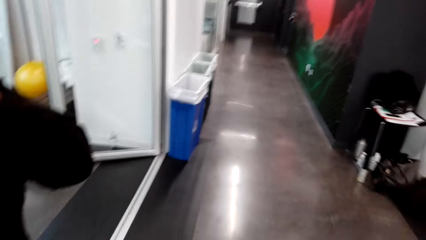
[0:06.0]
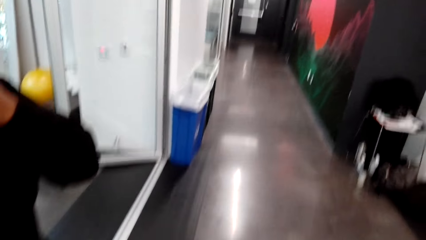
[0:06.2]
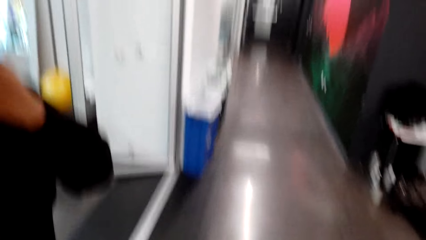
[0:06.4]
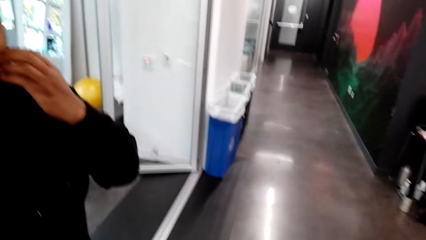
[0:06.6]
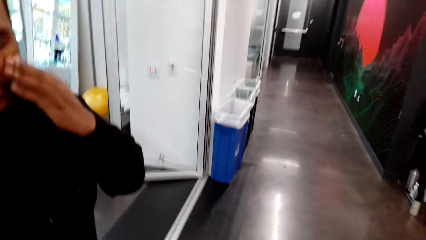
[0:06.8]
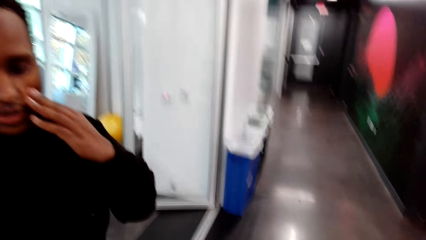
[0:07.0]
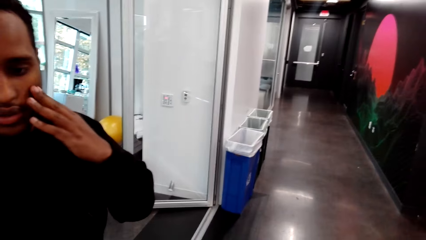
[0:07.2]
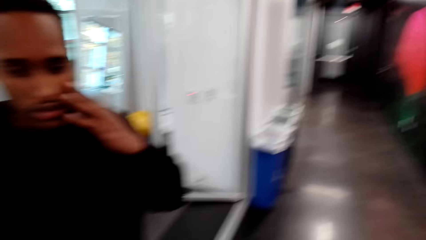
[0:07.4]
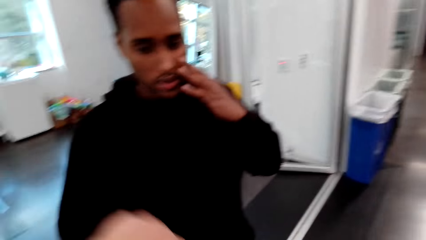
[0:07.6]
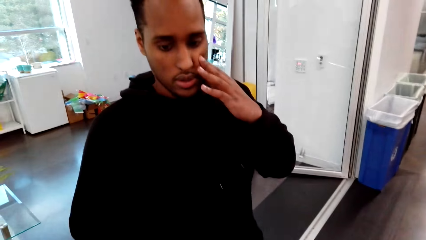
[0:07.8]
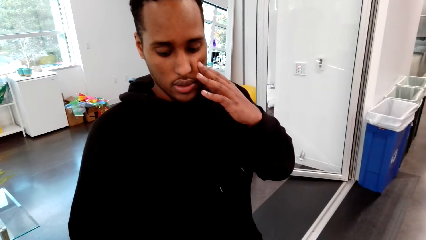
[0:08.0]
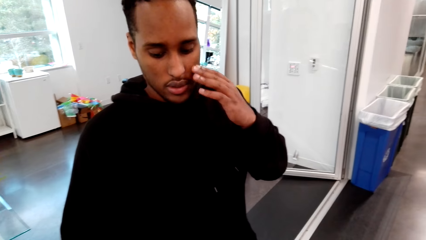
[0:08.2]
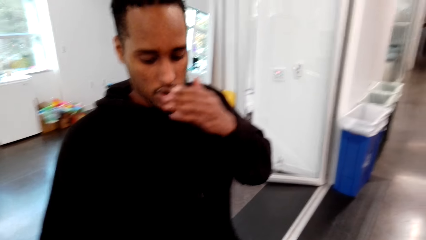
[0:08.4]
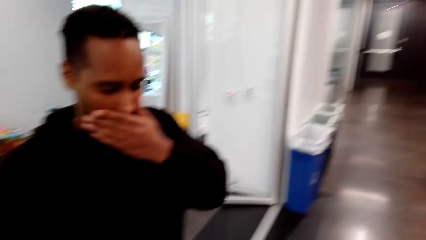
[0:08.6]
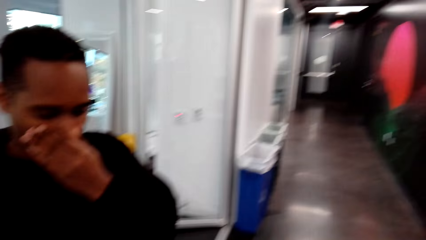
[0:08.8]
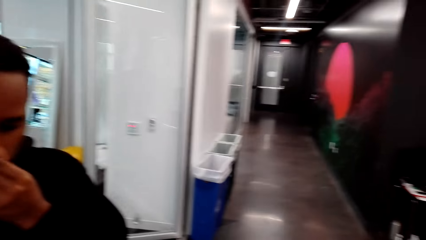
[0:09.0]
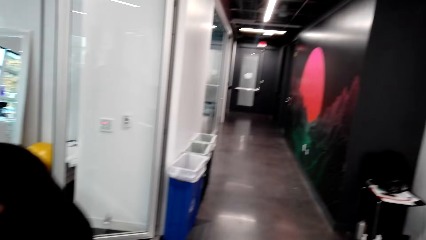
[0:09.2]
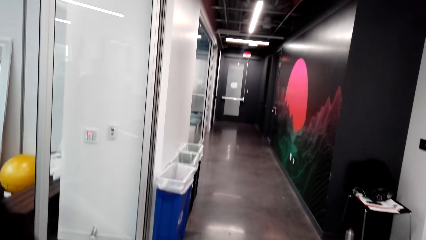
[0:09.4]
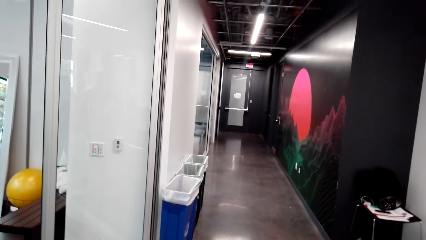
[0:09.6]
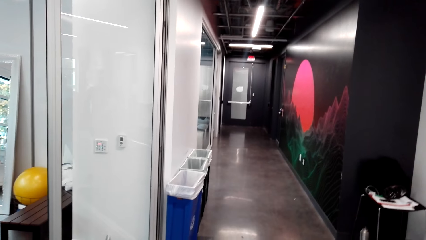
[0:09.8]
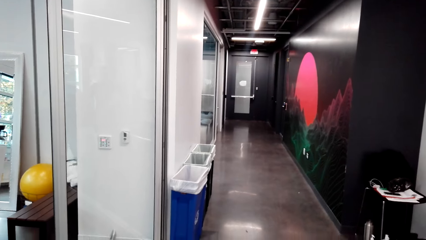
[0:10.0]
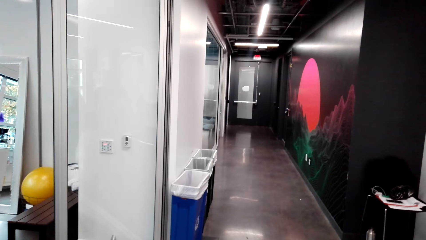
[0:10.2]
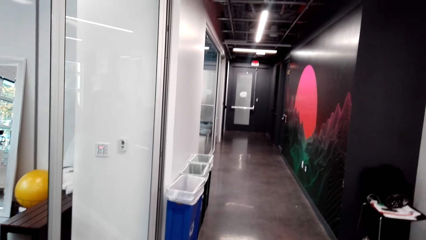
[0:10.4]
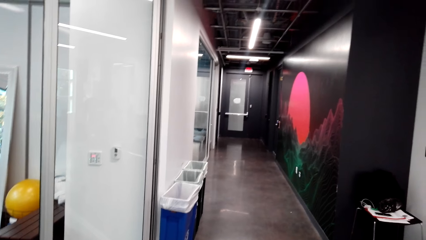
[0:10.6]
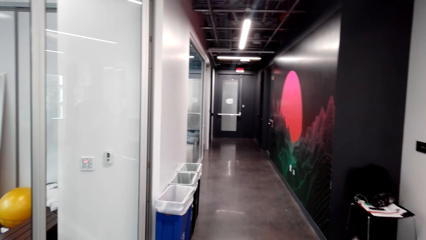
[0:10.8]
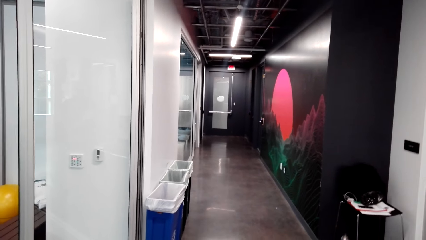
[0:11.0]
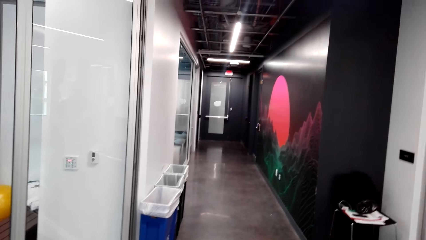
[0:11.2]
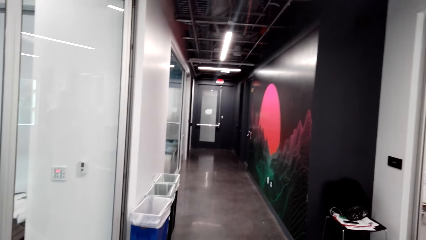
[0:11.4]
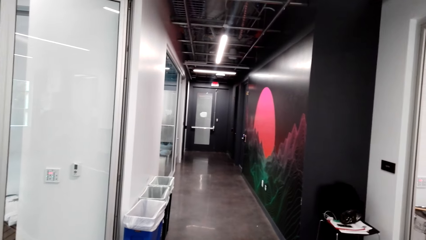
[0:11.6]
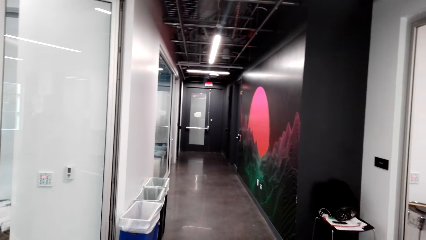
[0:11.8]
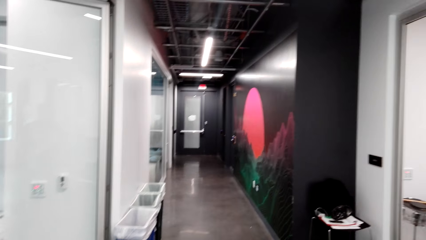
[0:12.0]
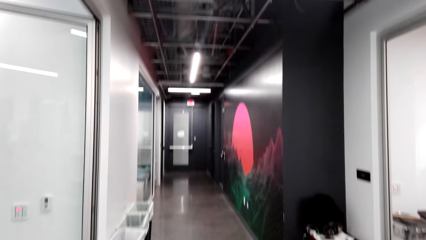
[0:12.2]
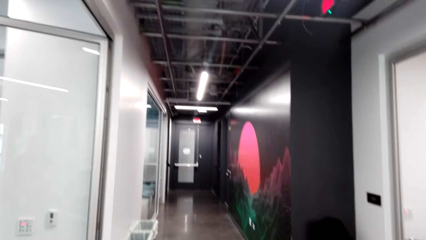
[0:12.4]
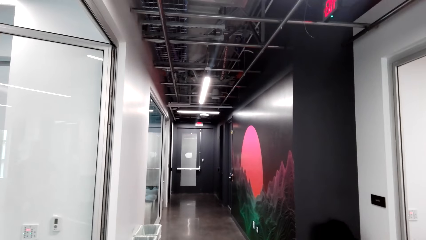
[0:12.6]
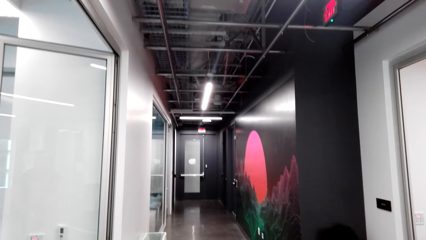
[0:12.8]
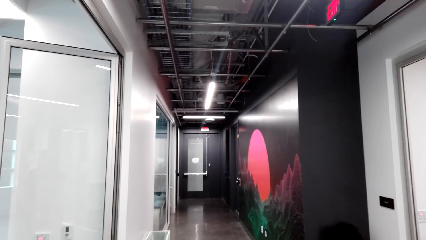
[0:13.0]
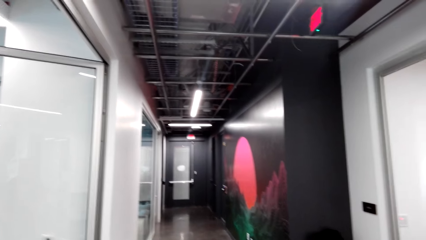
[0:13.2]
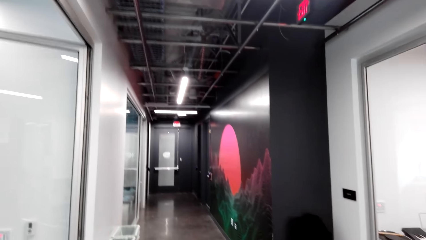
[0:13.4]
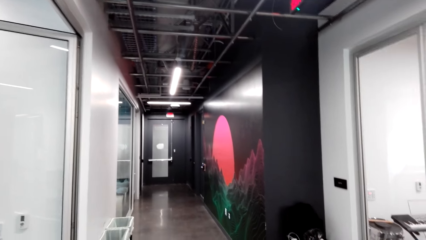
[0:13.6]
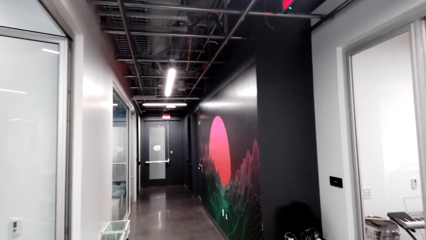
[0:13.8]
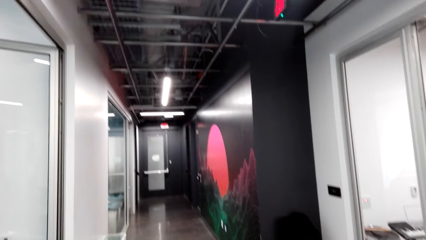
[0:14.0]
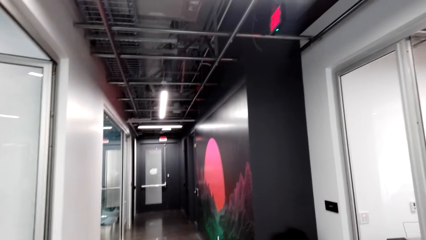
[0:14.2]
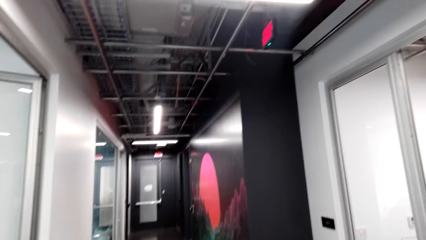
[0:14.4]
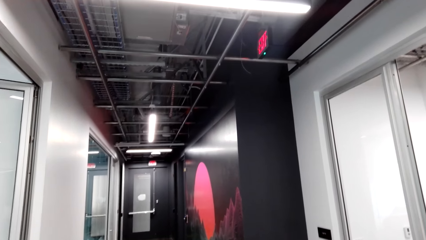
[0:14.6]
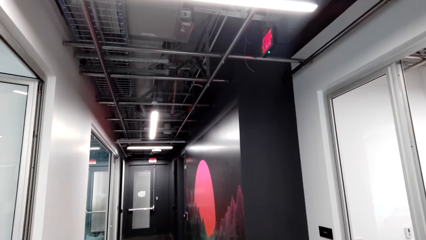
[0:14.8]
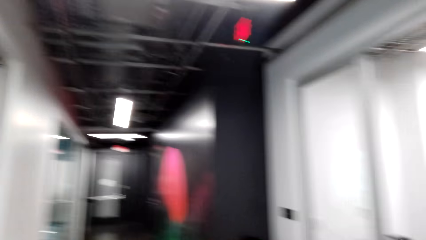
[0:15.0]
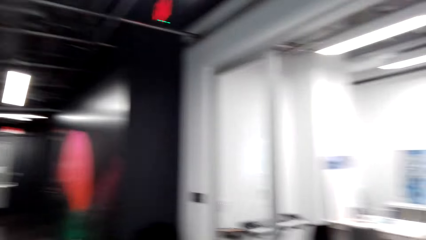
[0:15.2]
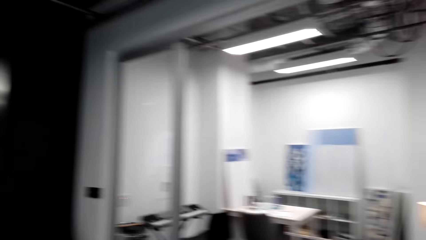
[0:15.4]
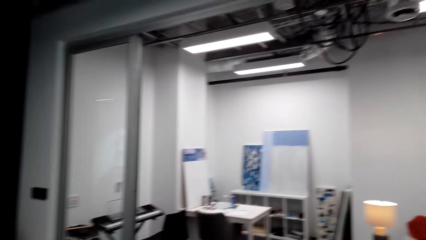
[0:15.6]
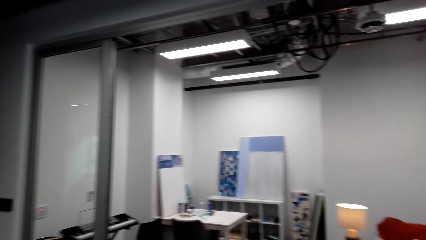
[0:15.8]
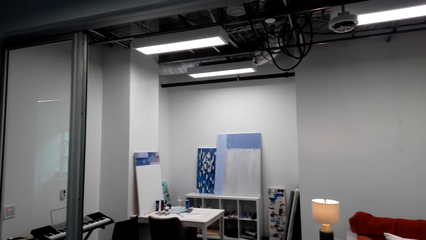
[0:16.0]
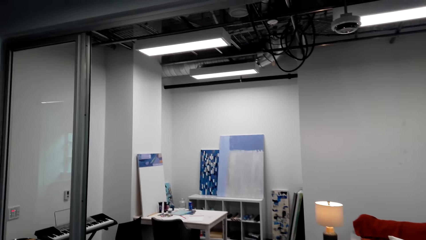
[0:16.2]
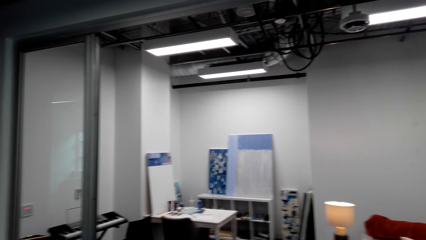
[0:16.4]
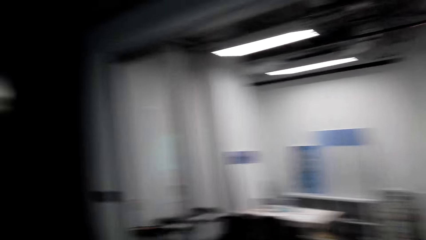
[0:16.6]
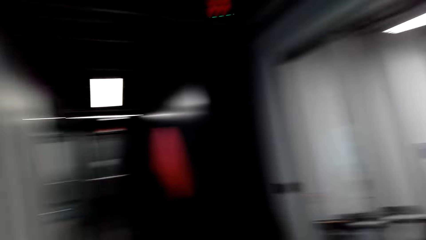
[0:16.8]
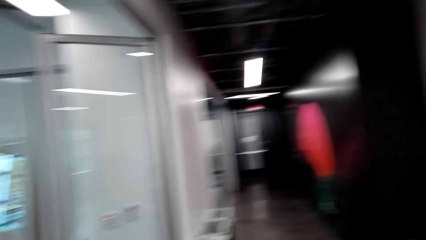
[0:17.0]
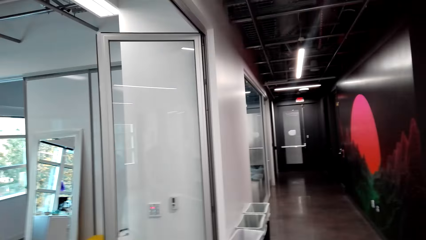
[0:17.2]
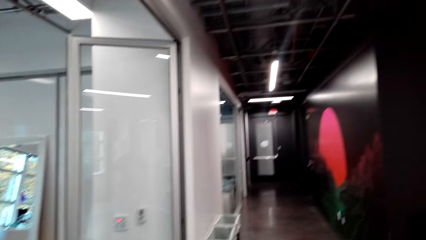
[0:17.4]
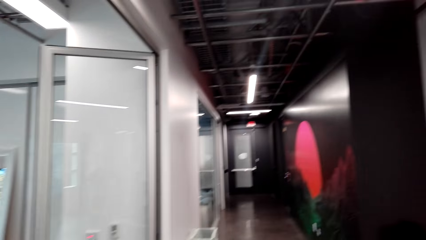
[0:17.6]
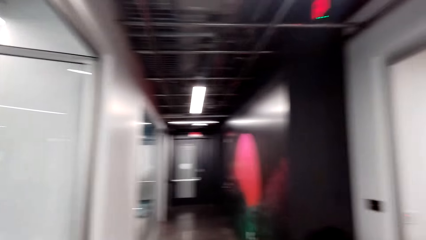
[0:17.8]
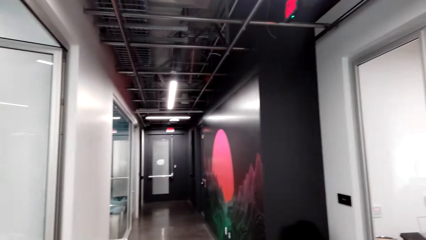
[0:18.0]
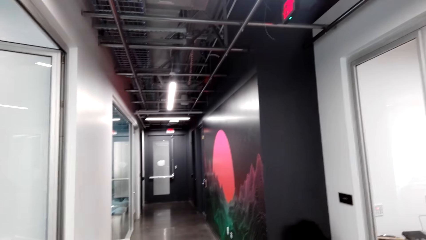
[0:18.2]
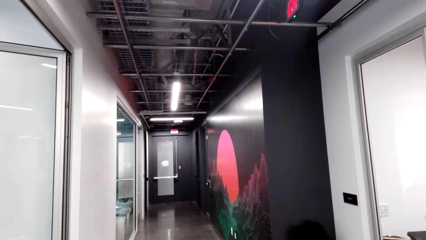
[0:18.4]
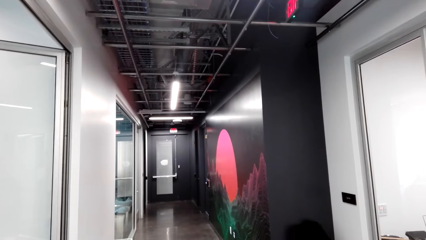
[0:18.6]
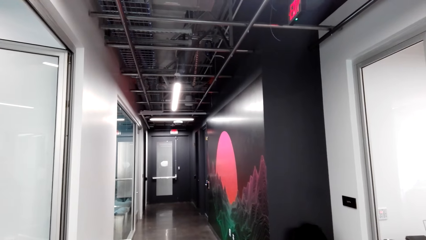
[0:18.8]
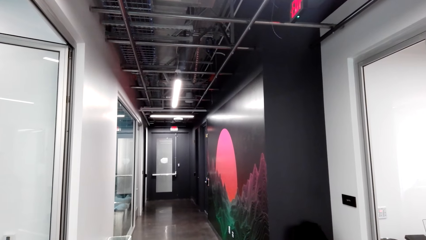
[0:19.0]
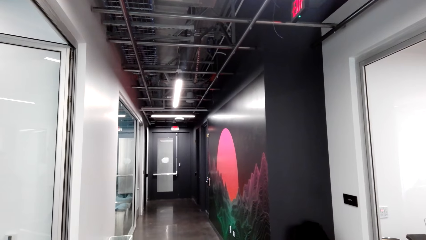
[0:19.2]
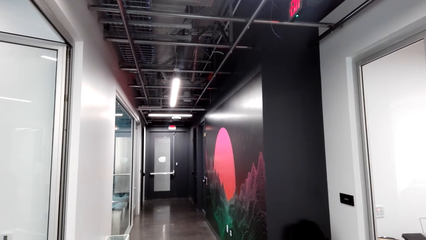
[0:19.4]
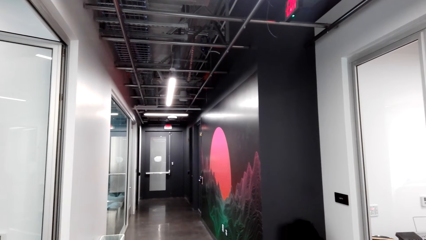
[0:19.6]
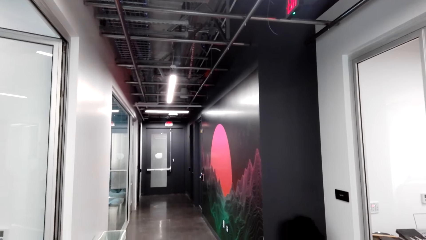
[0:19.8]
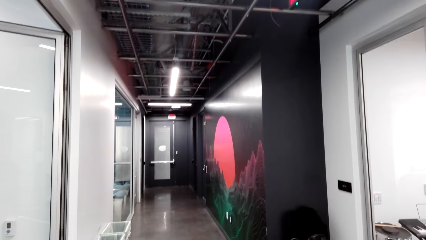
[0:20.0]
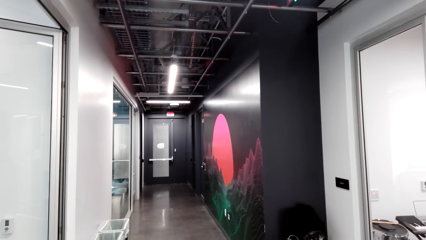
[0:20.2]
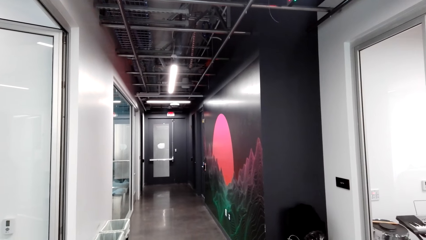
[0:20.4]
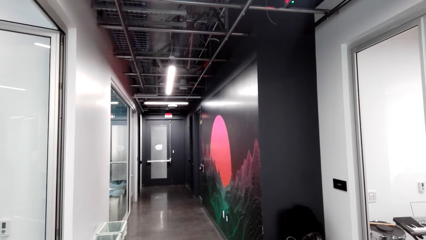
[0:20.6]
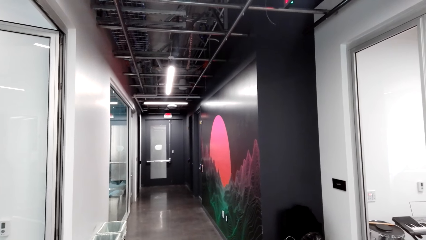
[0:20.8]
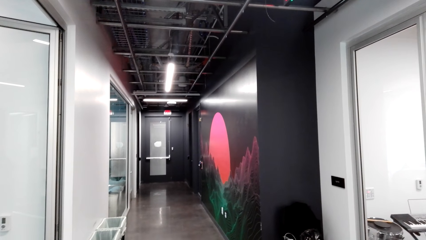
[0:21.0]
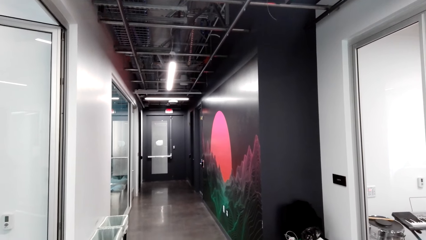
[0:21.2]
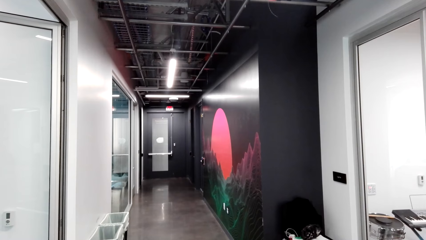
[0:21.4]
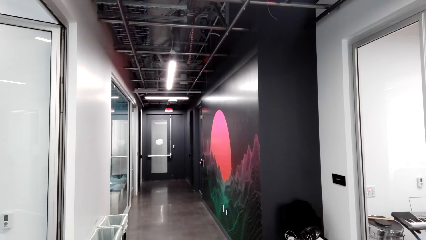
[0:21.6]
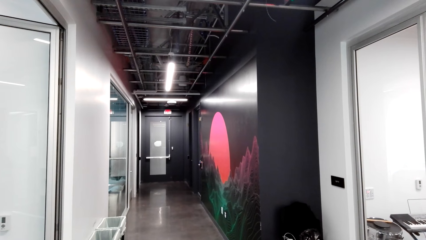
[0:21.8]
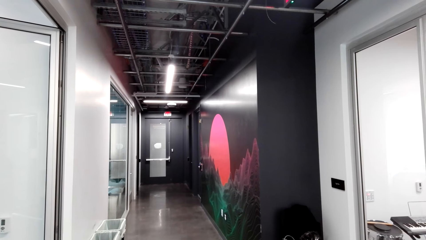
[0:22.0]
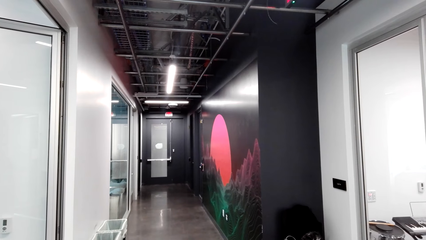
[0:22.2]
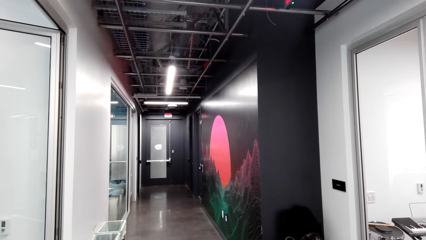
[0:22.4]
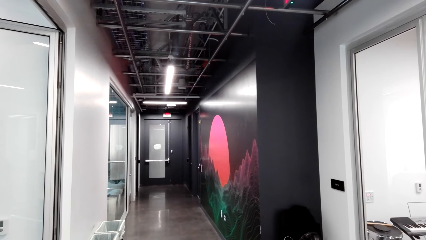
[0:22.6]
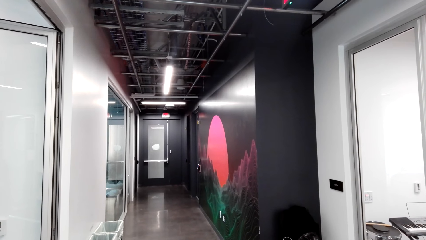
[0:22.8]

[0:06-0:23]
A man touches his face.
